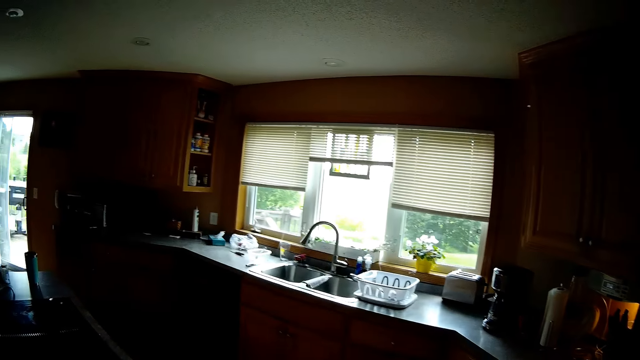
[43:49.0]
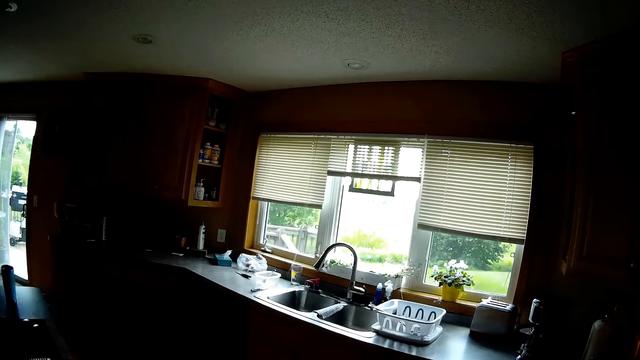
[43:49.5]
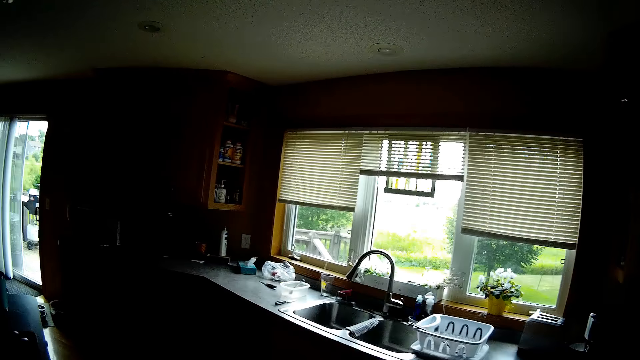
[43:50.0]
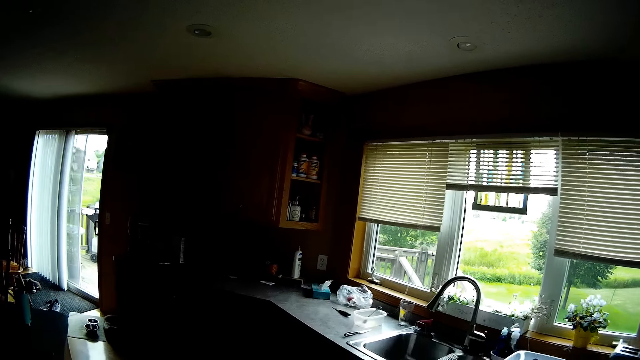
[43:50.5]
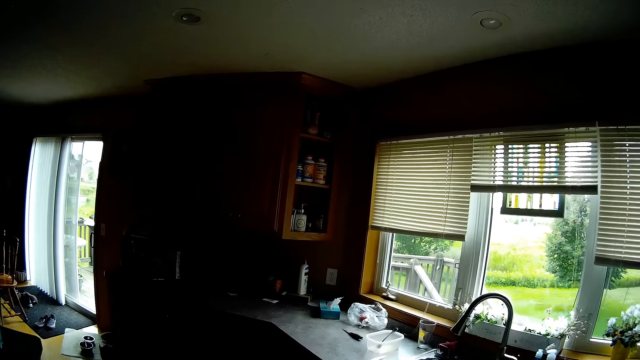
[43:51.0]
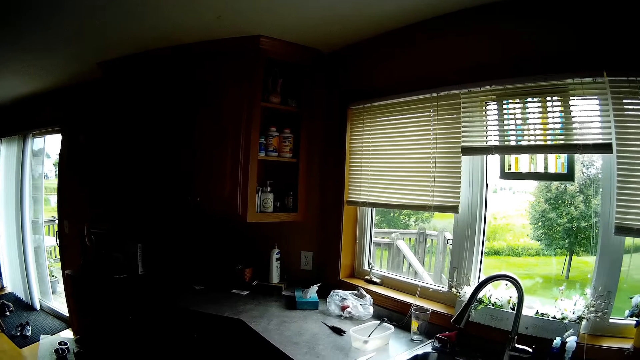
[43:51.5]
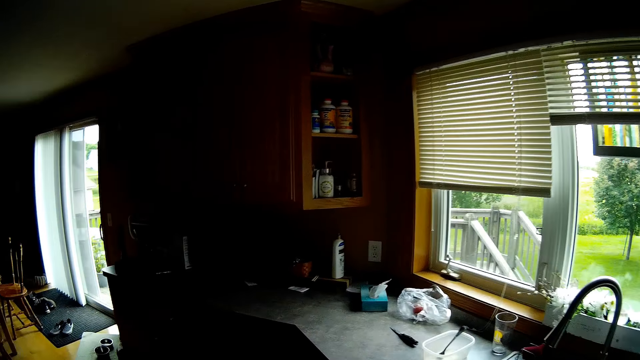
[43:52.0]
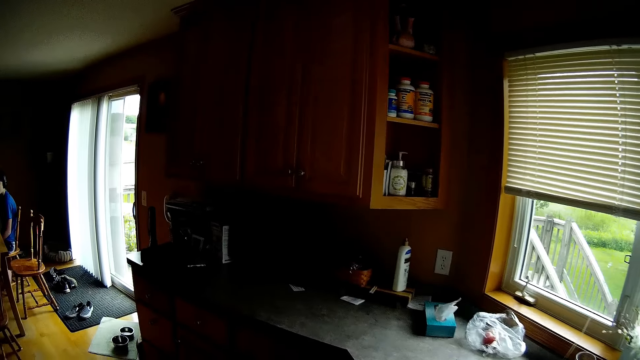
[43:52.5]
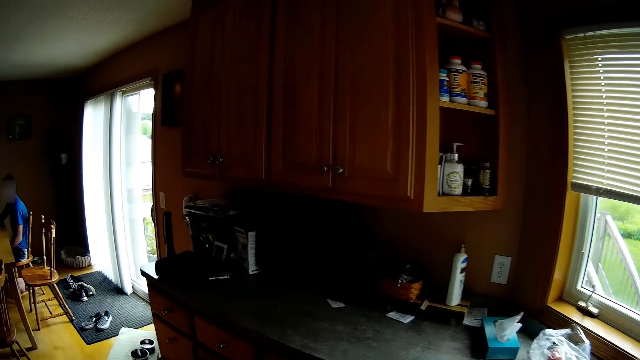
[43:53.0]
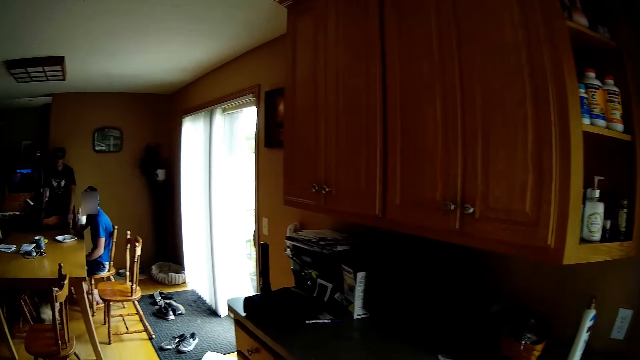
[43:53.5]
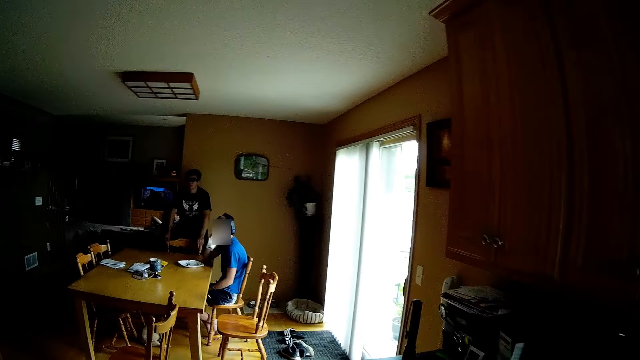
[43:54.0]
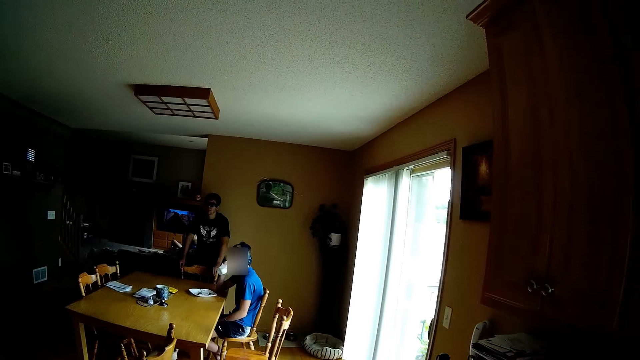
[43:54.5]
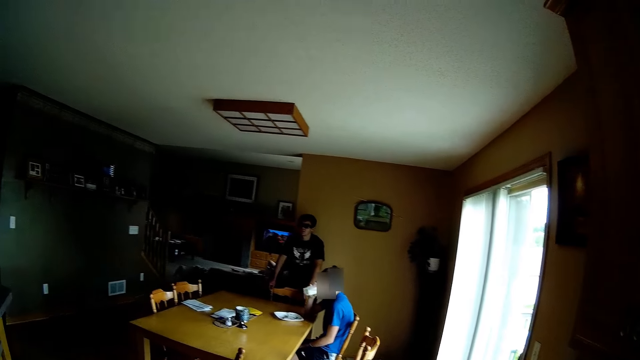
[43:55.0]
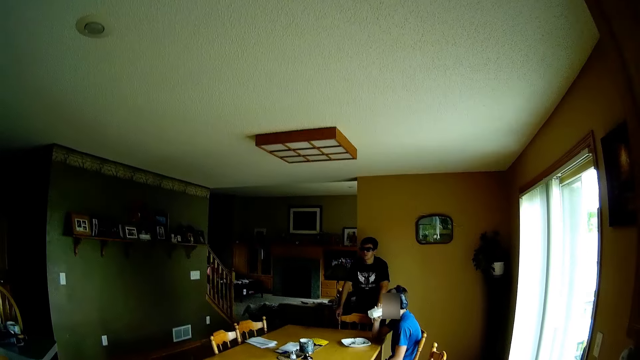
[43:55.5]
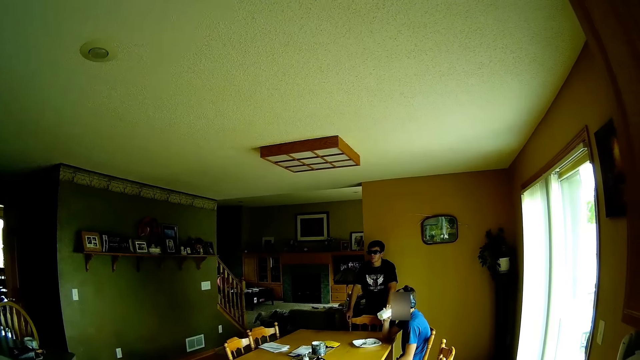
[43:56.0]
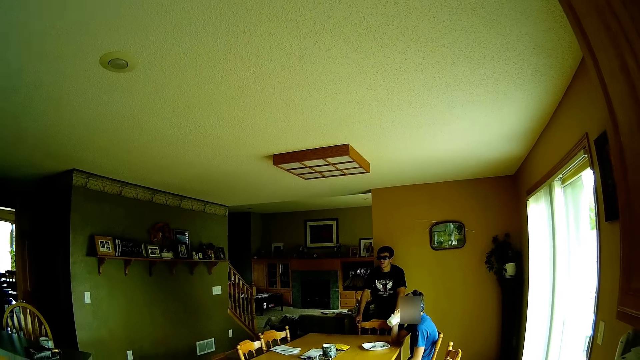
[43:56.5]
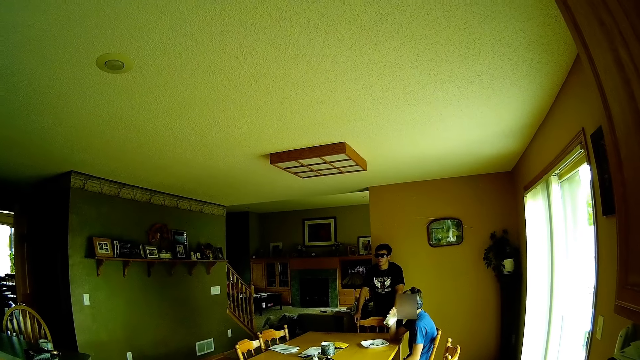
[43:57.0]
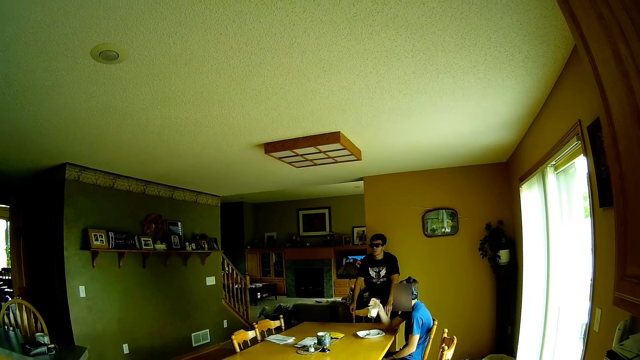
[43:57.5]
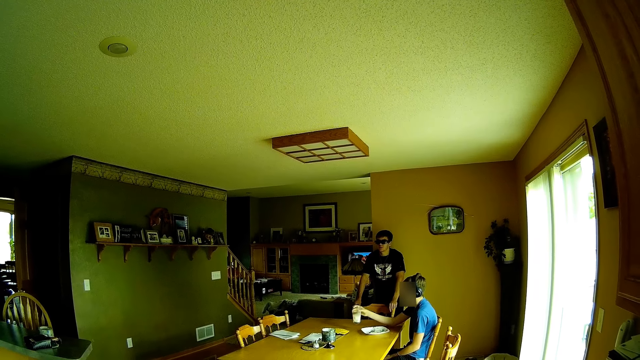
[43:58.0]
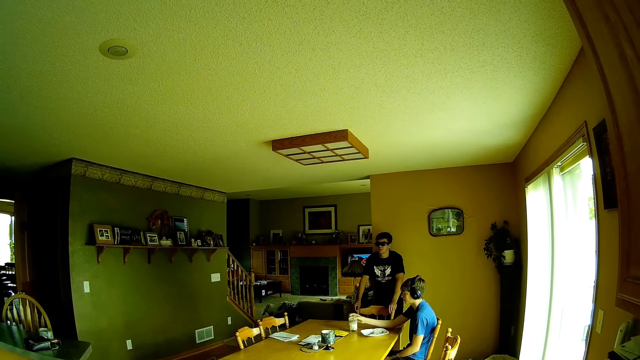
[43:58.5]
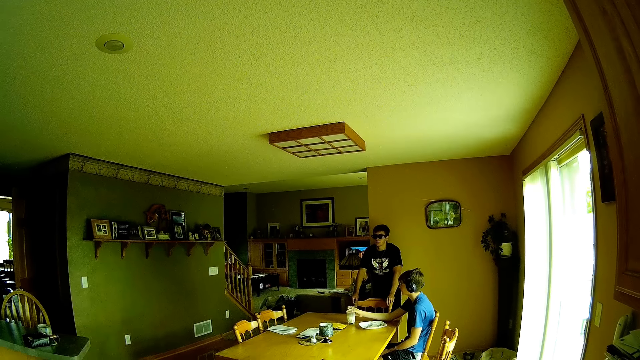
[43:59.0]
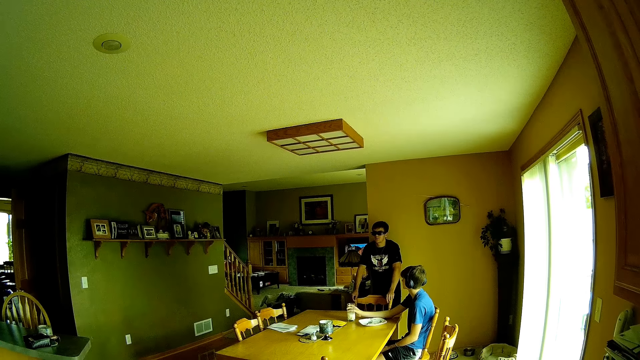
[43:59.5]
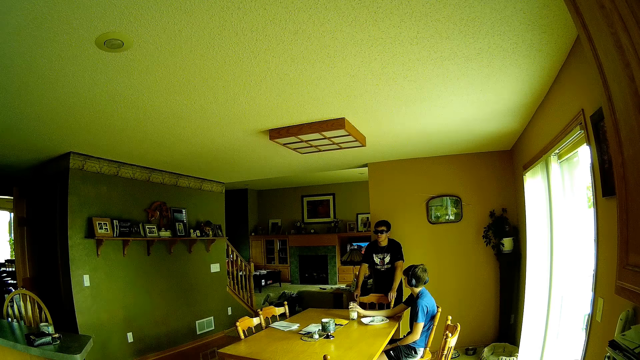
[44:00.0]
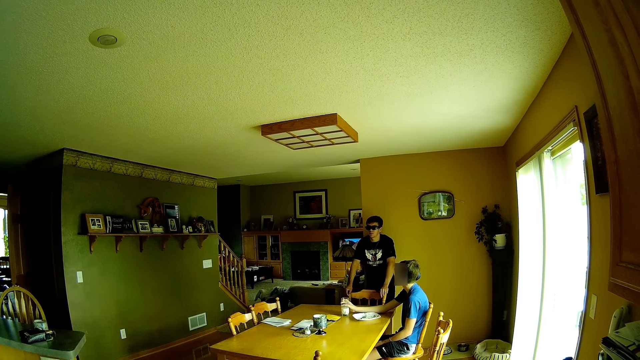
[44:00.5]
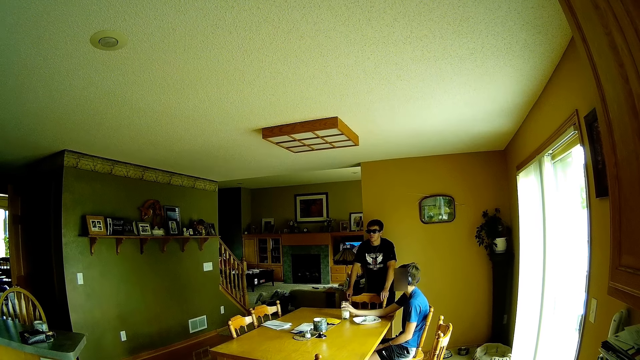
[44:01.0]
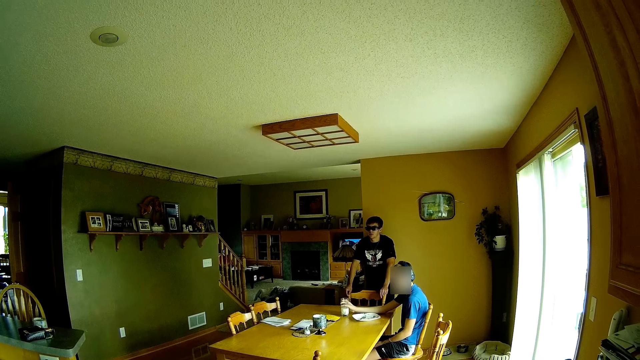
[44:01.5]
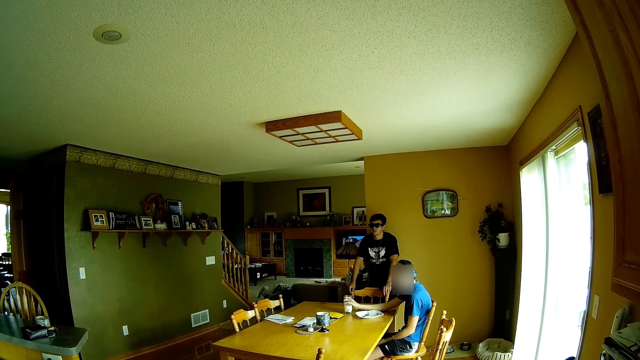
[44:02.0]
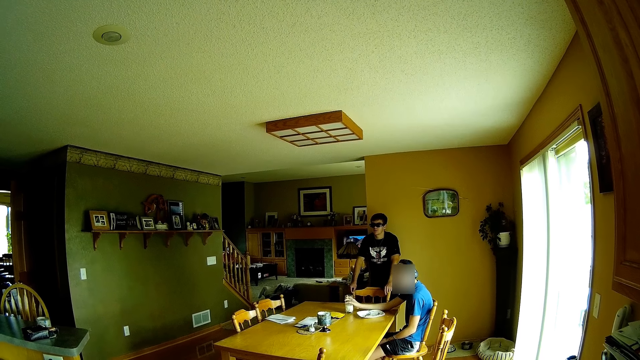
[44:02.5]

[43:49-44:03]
The camera wearer interacts with a person and another person. A person drinks milk. The person puts the glass of milk on the table.

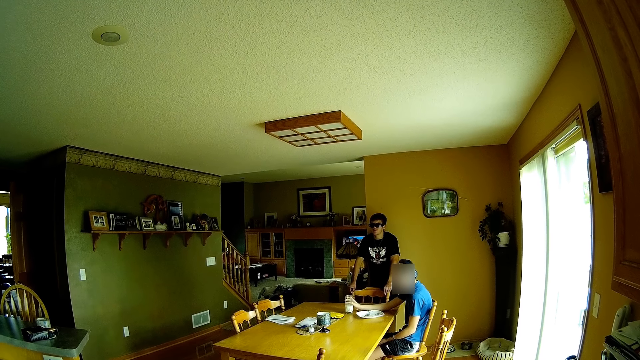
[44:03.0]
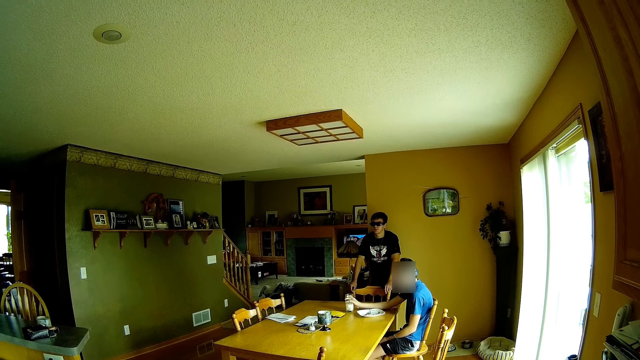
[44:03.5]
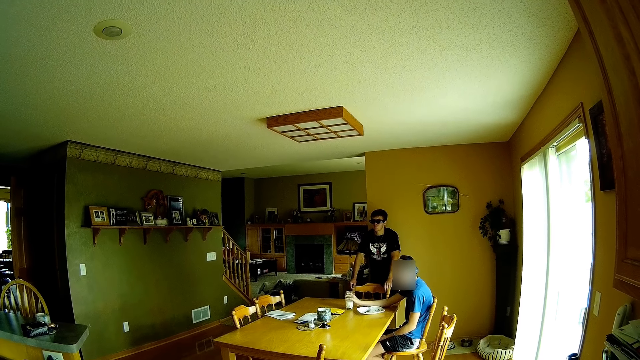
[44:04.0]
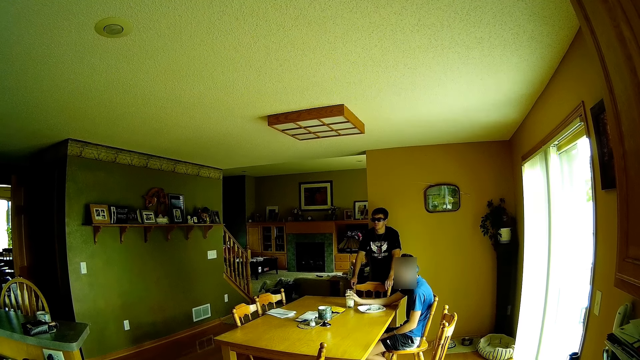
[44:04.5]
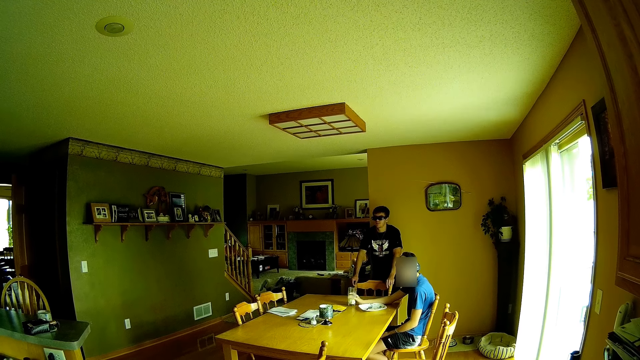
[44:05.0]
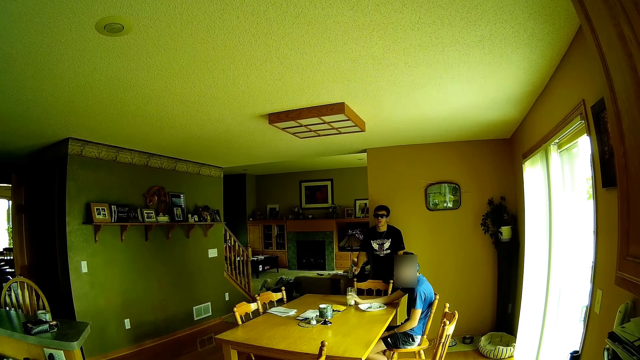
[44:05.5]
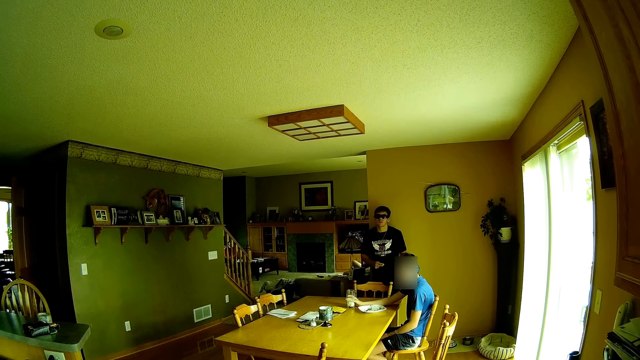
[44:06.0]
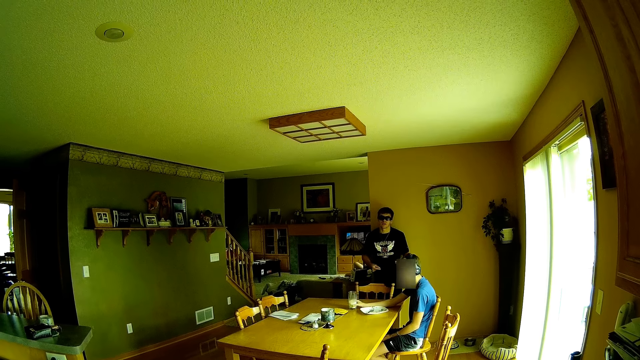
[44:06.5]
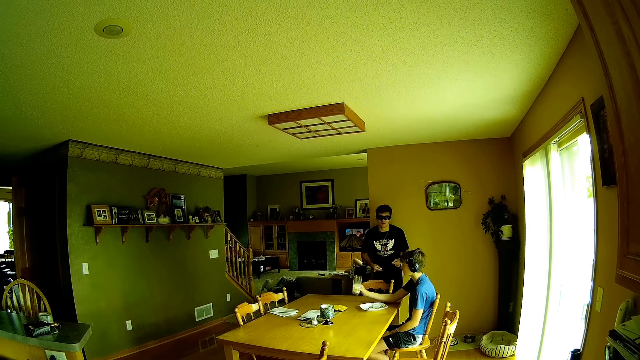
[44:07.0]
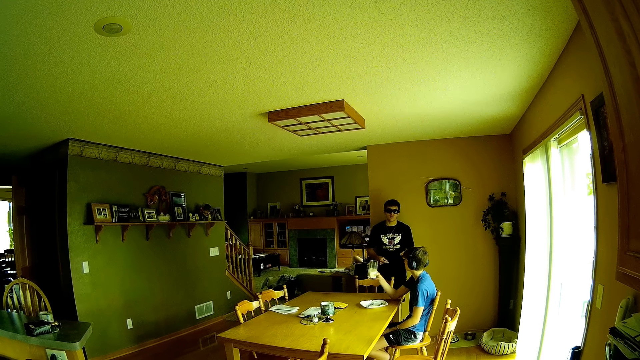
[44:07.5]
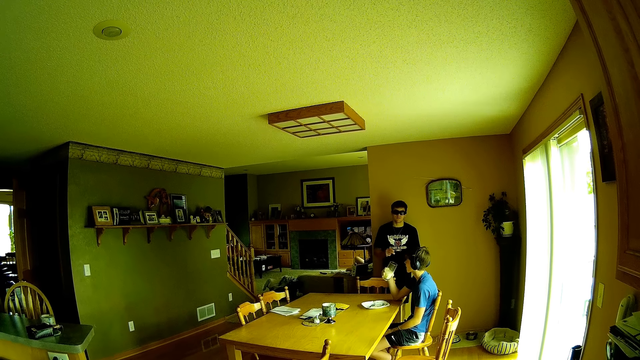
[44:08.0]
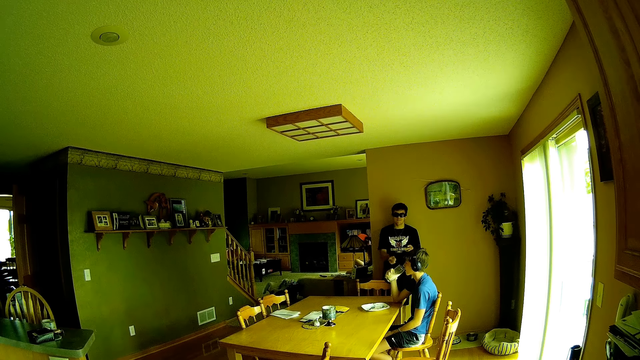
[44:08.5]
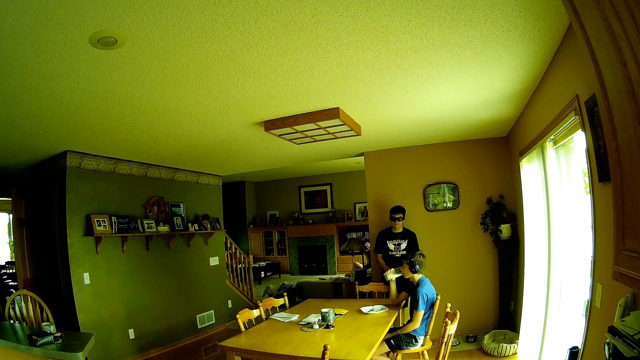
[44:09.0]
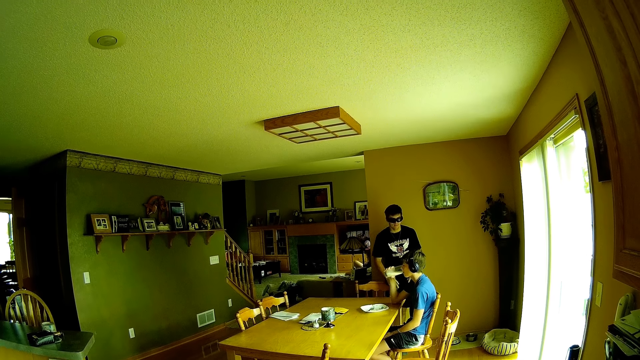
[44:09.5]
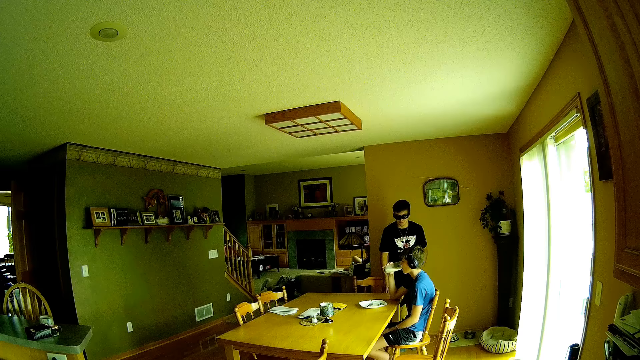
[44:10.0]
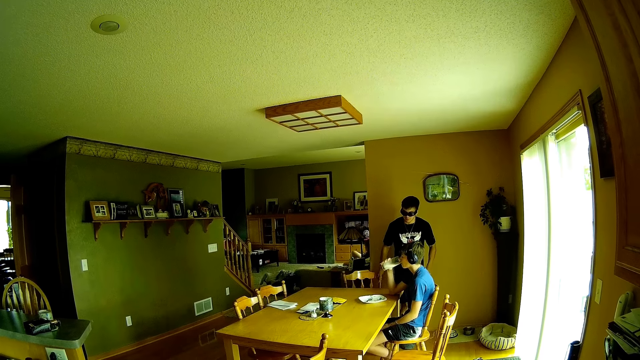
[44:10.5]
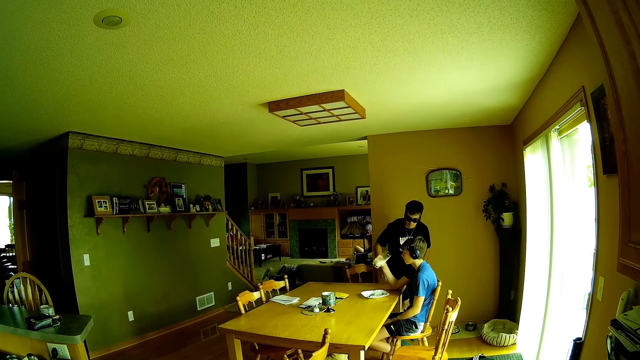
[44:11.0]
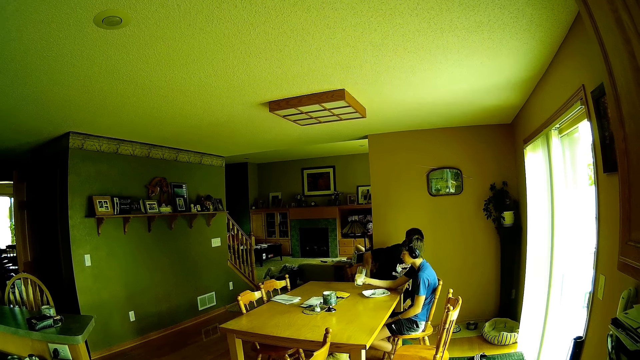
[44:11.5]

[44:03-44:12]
A person drinks milk. Another person sits on the chair.
